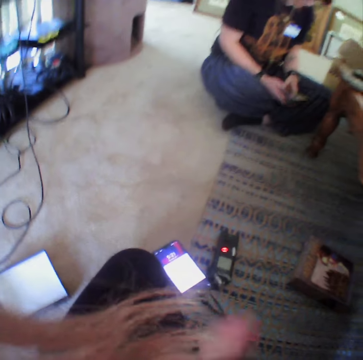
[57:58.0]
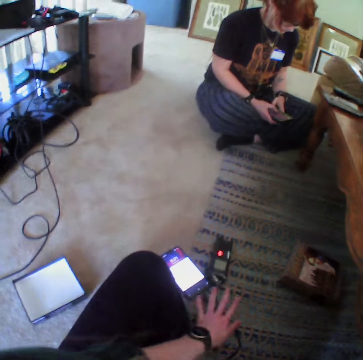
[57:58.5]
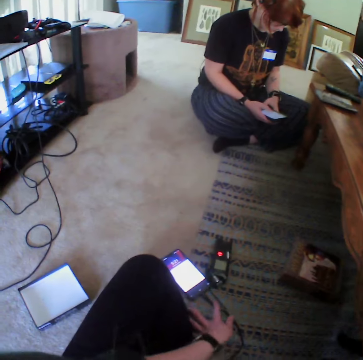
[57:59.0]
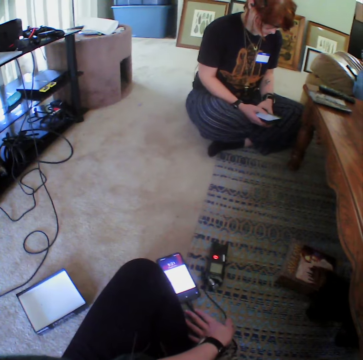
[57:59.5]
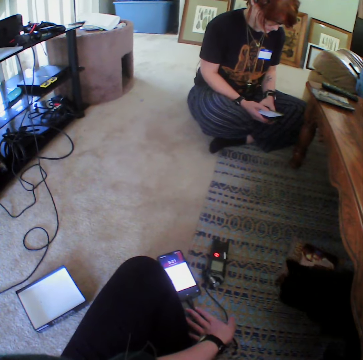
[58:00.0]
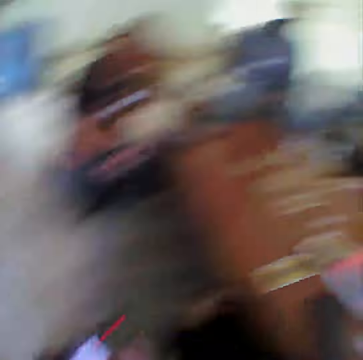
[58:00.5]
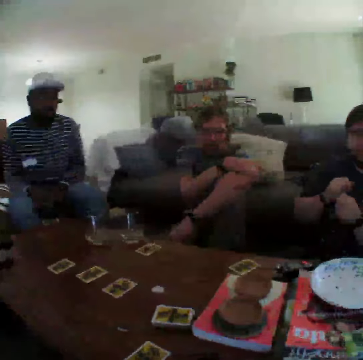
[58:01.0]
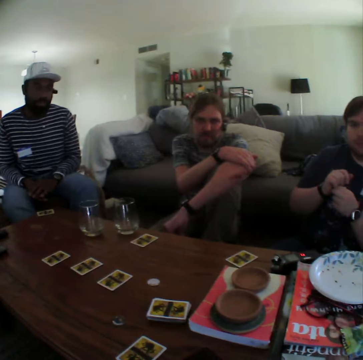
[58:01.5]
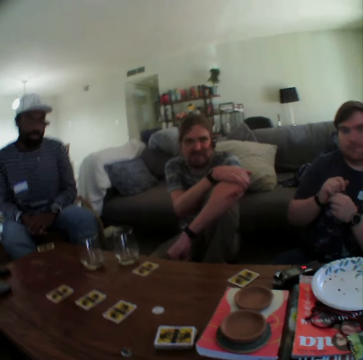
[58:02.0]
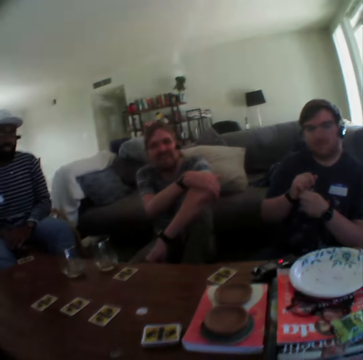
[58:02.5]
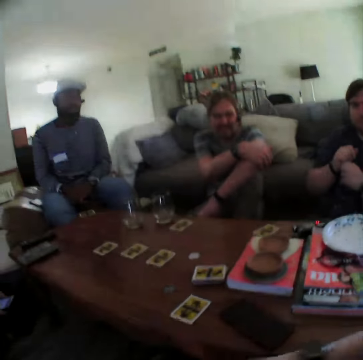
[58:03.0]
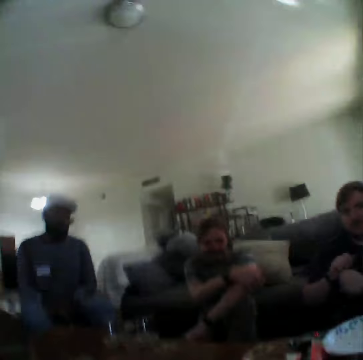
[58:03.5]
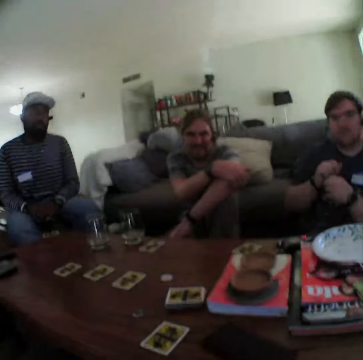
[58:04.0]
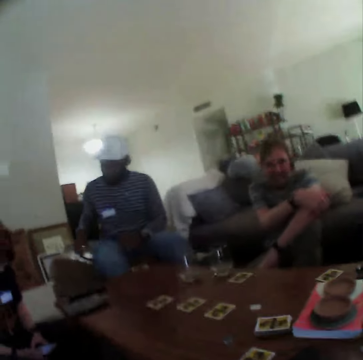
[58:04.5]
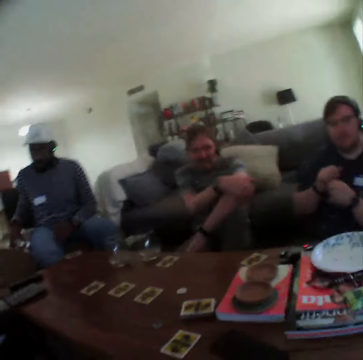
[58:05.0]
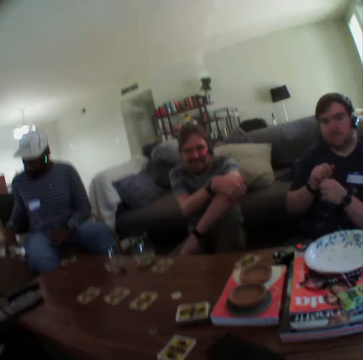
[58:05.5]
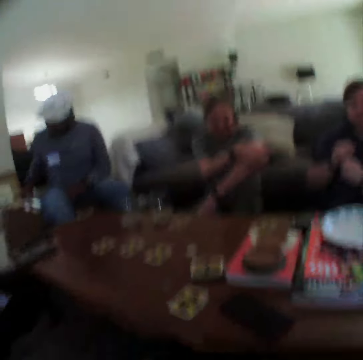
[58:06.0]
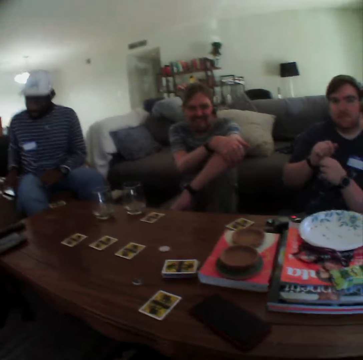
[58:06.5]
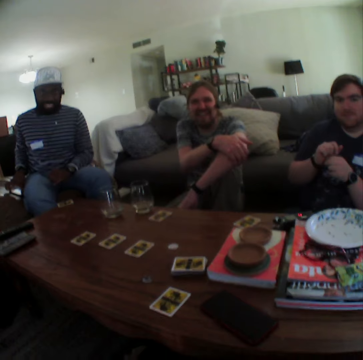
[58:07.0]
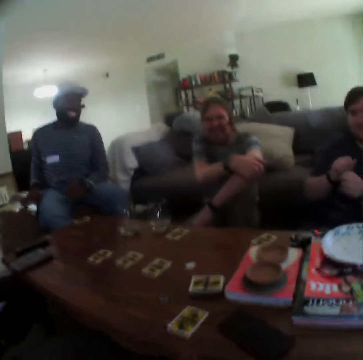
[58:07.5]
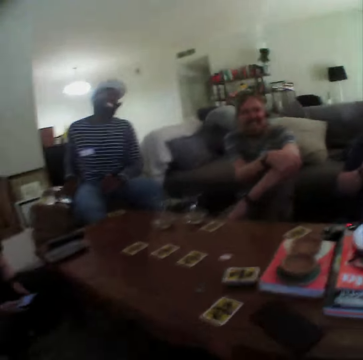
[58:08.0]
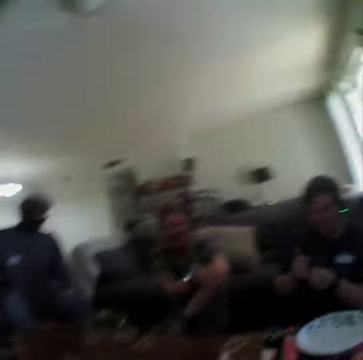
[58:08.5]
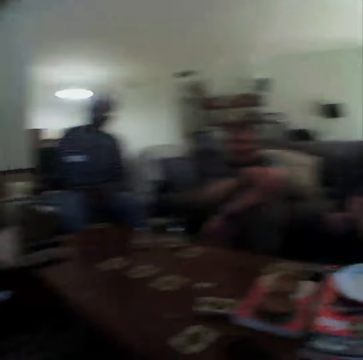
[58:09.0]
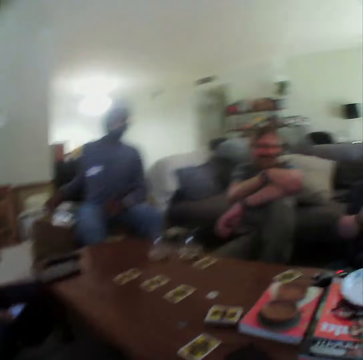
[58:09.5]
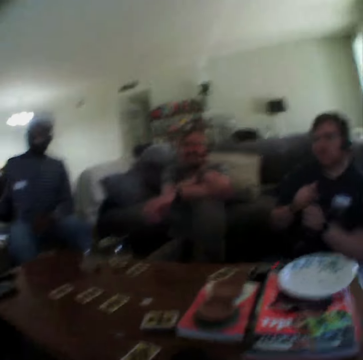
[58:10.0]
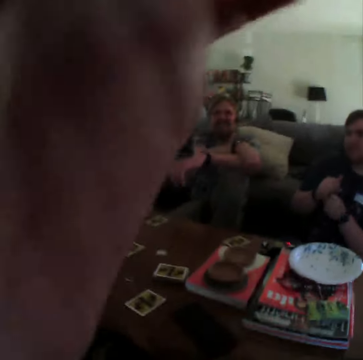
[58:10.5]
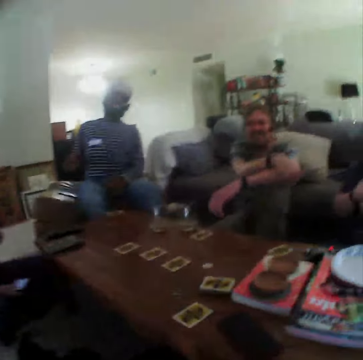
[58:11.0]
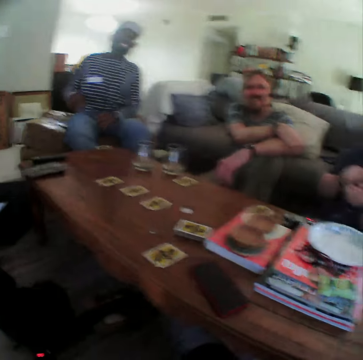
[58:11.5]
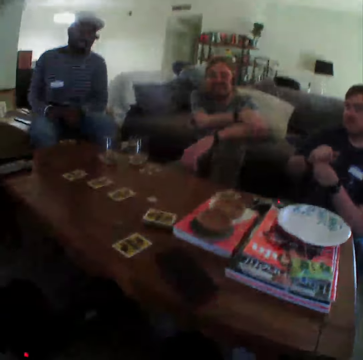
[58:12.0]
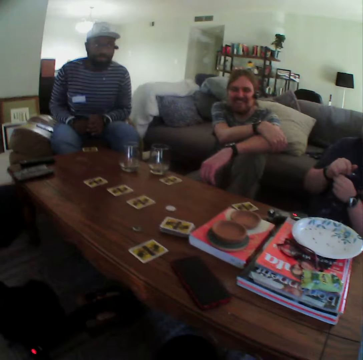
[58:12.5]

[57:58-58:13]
The camera wearer looks at a man, another man and a third man. The first man operates a phone. The second man talks. The camera wearer moves the left hand.

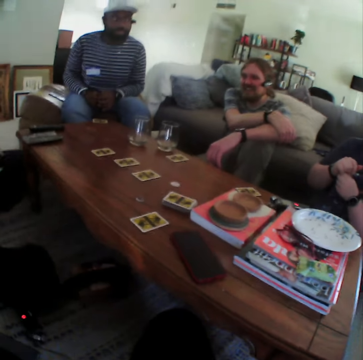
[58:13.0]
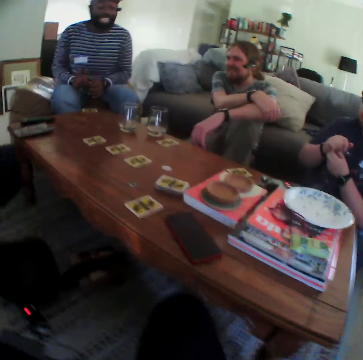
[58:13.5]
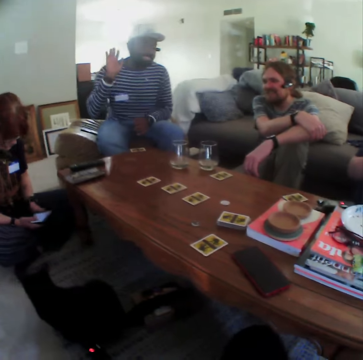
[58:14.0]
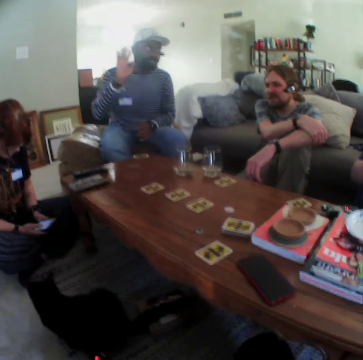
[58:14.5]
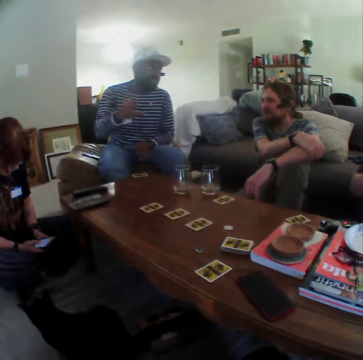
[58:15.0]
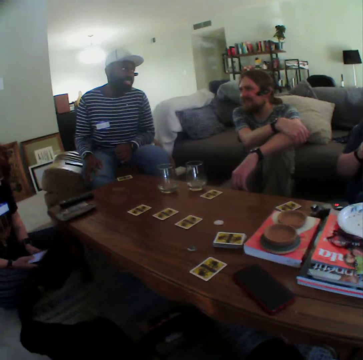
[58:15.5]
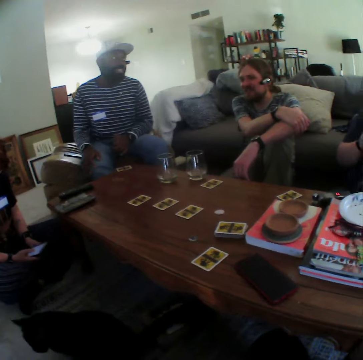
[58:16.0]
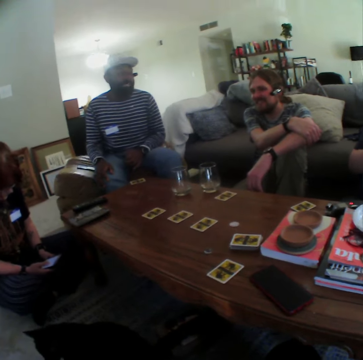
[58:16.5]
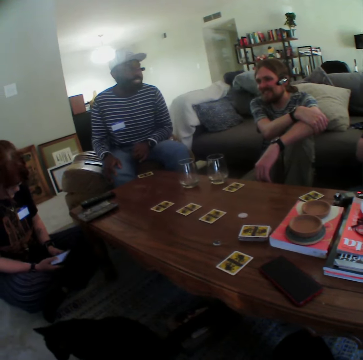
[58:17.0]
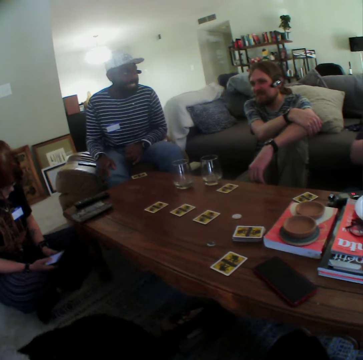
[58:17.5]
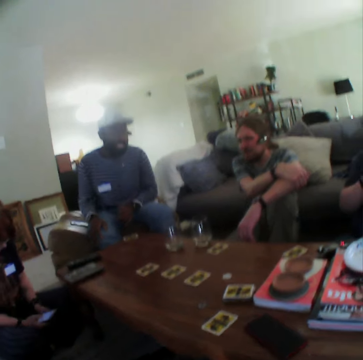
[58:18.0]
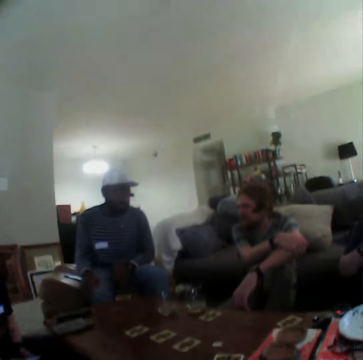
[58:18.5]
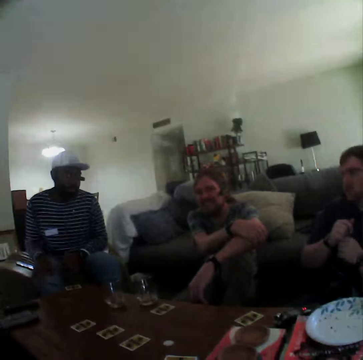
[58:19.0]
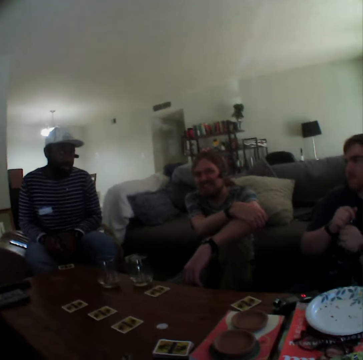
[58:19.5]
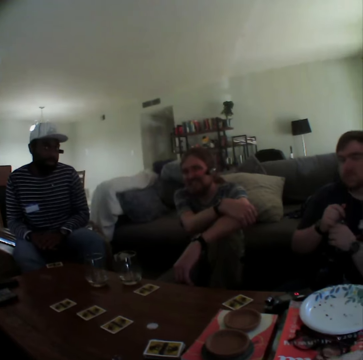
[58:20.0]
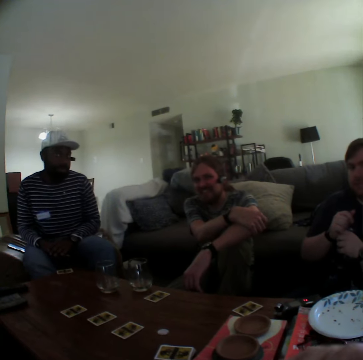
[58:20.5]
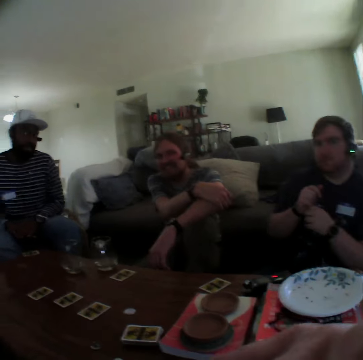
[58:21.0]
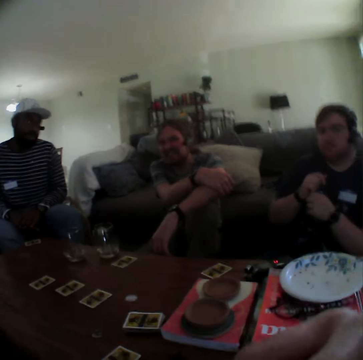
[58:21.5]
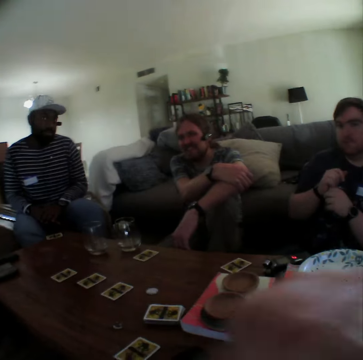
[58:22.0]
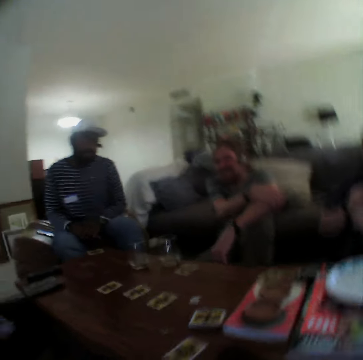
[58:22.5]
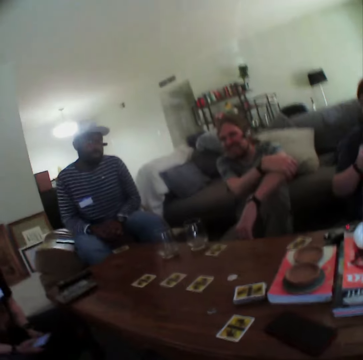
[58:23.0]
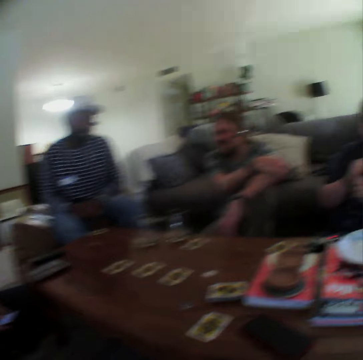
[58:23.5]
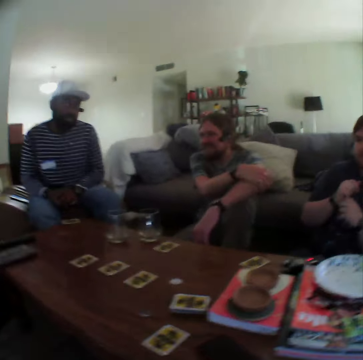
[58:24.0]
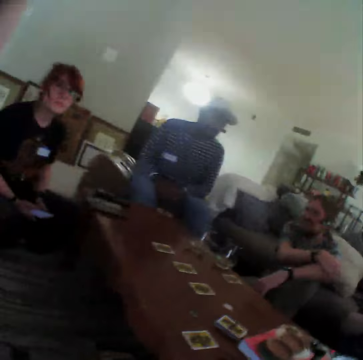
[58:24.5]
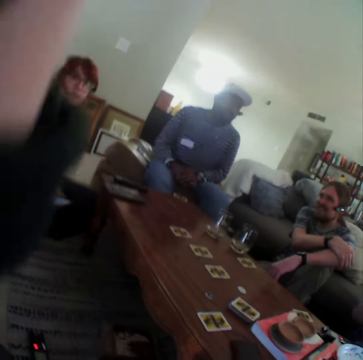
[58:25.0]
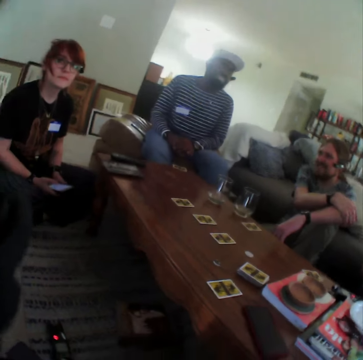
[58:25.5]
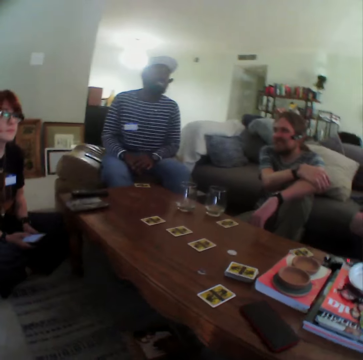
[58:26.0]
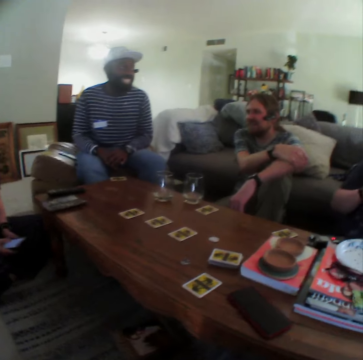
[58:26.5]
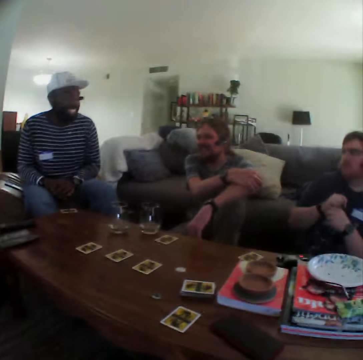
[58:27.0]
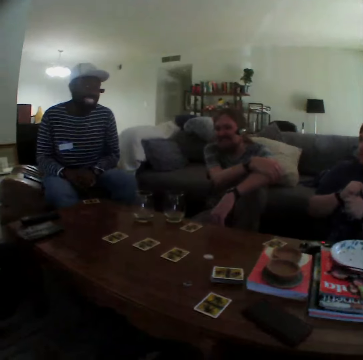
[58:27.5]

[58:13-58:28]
A man speaks with gestures. The camera wearer moves the right hand. They move the left hand.

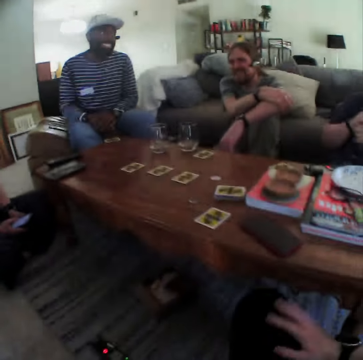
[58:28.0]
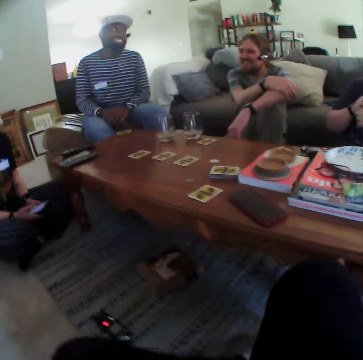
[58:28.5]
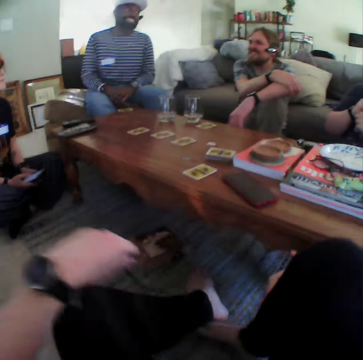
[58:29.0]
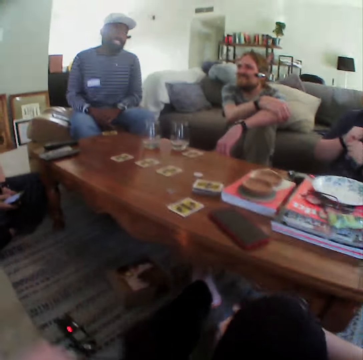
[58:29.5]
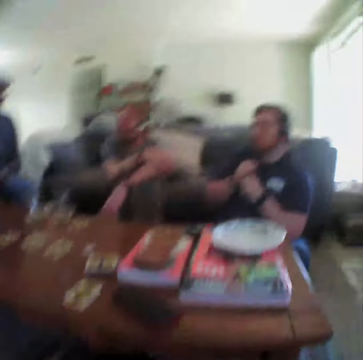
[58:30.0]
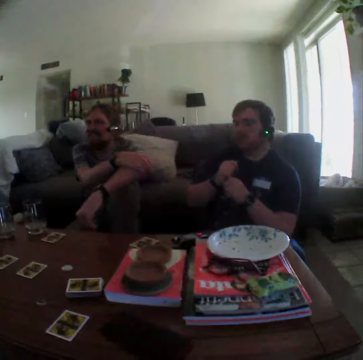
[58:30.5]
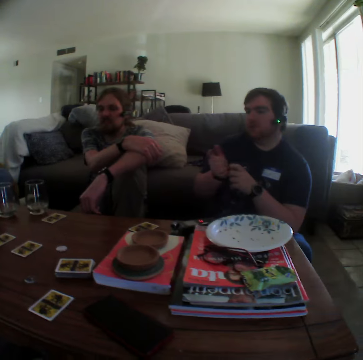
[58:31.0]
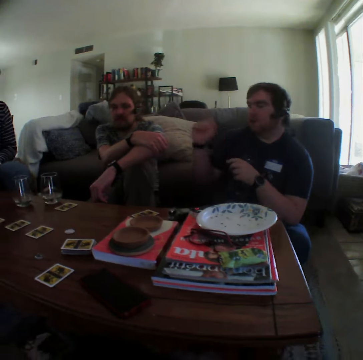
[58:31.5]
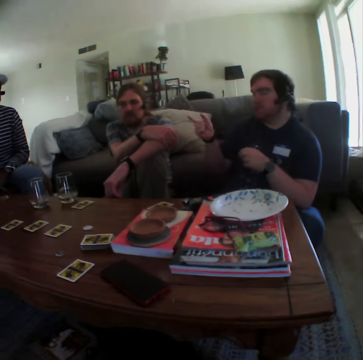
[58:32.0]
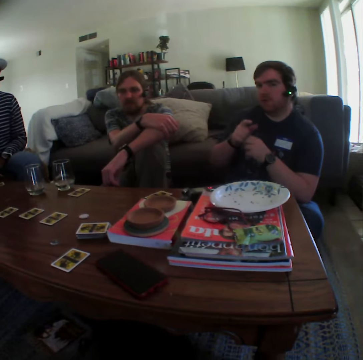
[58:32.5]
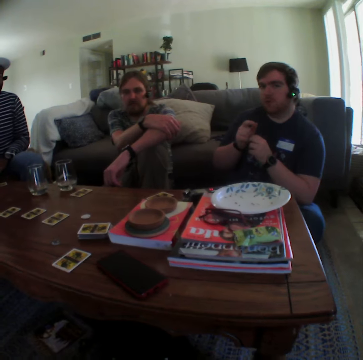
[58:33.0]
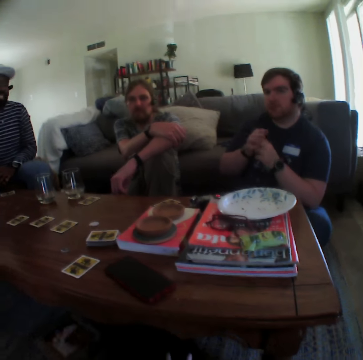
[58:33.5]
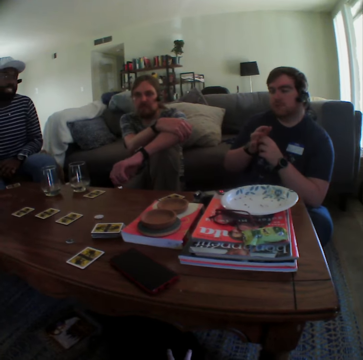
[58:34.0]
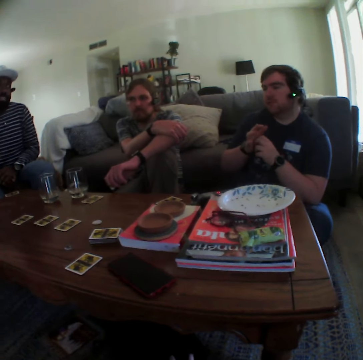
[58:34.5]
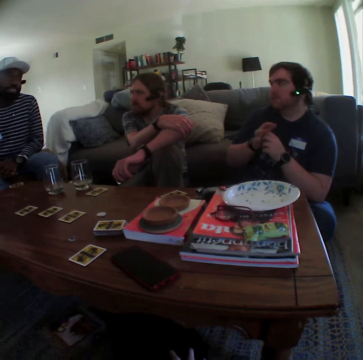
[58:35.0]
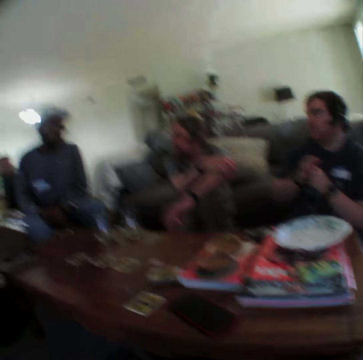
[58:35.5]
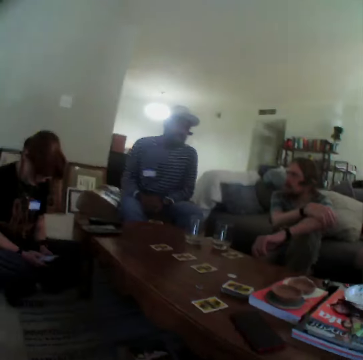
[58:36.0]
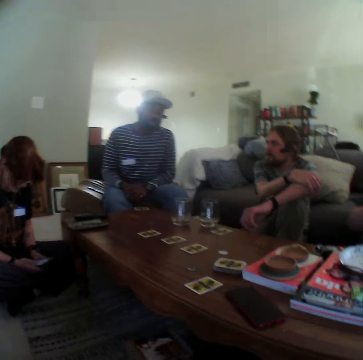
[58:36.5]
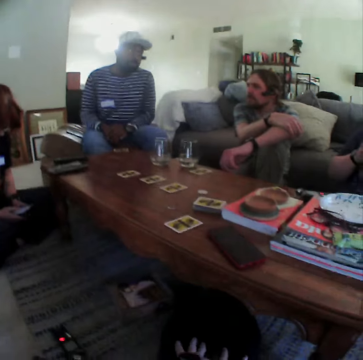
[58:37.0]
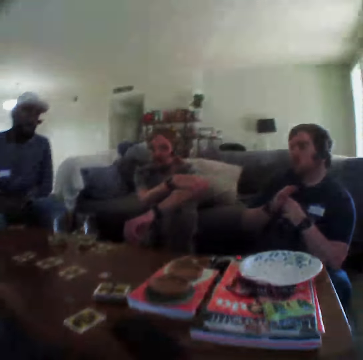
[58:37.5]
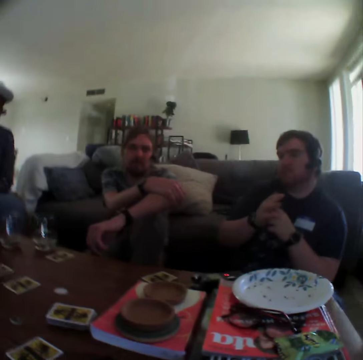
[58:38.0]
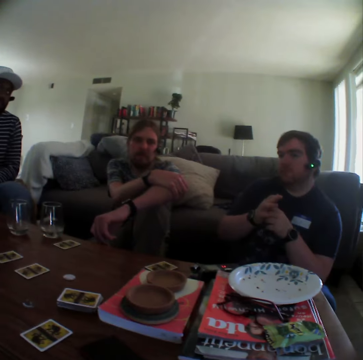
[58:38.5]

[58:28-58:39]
The camera wearer stretches her legs on the floor. A man speaks with gestures.
